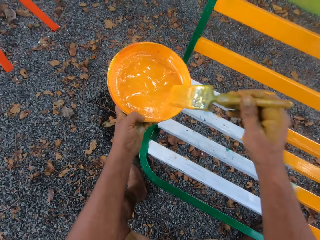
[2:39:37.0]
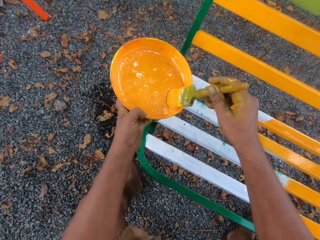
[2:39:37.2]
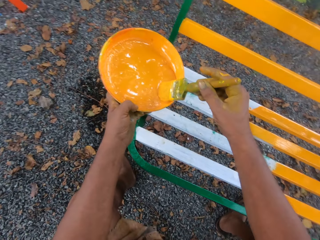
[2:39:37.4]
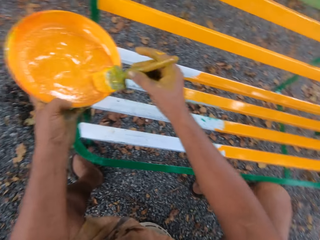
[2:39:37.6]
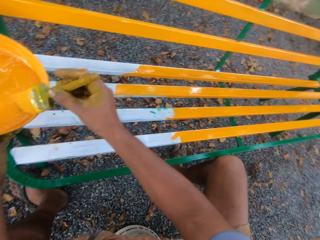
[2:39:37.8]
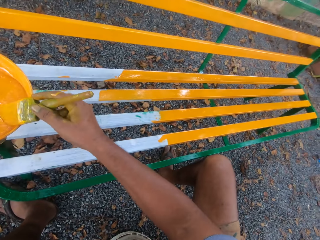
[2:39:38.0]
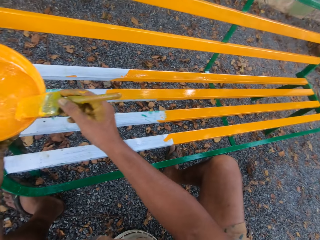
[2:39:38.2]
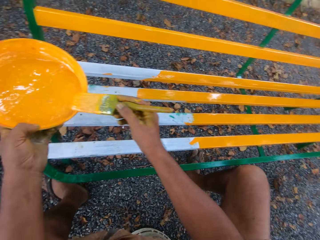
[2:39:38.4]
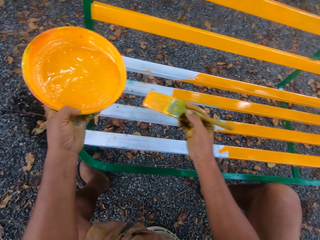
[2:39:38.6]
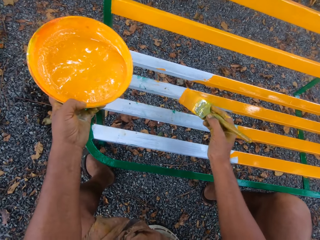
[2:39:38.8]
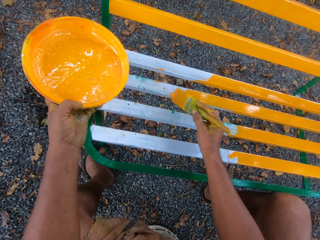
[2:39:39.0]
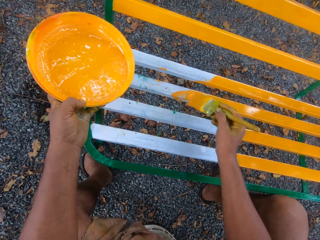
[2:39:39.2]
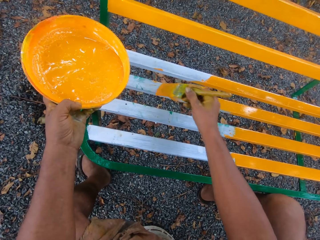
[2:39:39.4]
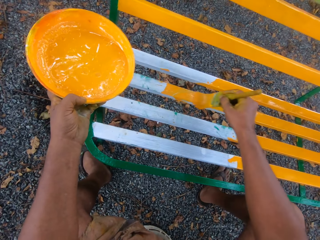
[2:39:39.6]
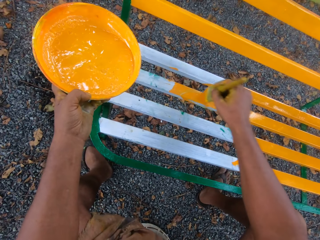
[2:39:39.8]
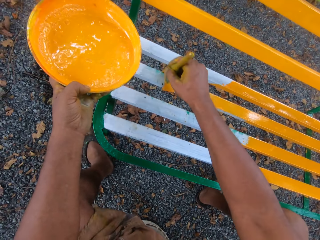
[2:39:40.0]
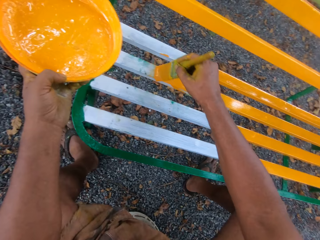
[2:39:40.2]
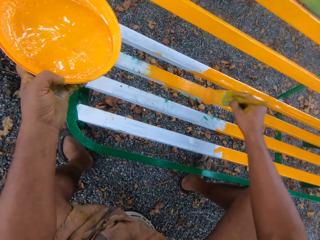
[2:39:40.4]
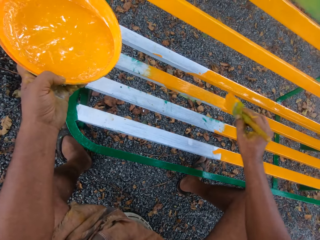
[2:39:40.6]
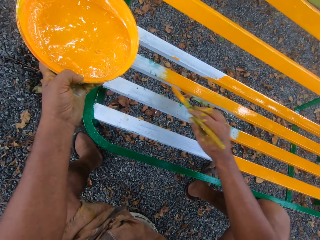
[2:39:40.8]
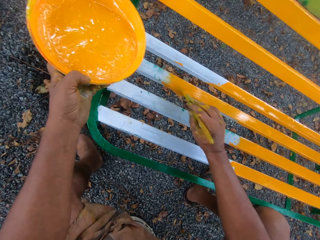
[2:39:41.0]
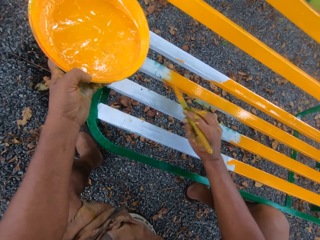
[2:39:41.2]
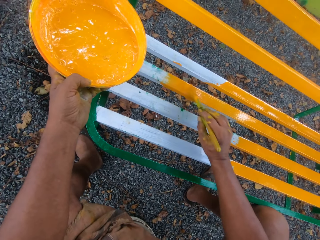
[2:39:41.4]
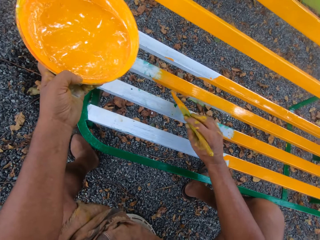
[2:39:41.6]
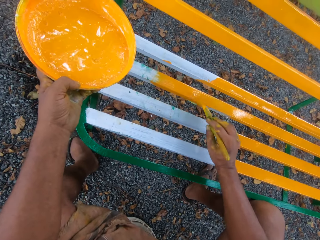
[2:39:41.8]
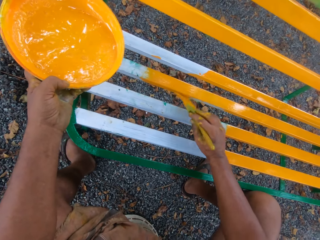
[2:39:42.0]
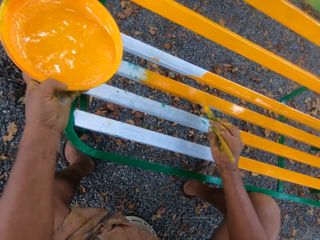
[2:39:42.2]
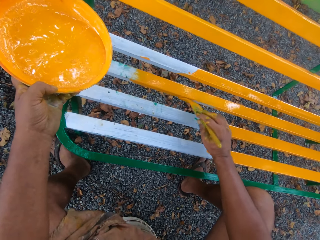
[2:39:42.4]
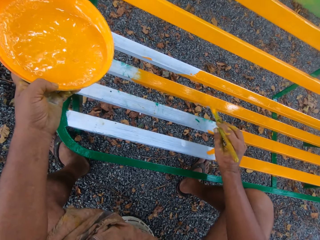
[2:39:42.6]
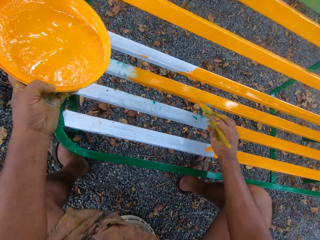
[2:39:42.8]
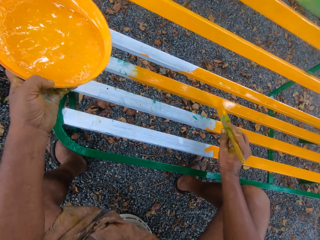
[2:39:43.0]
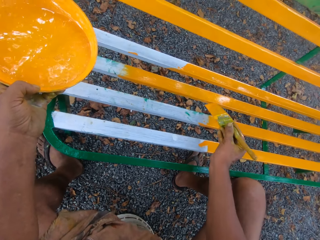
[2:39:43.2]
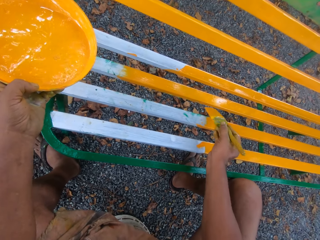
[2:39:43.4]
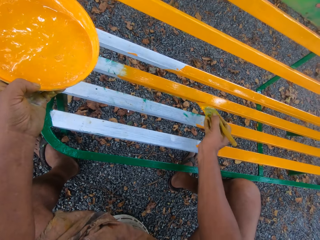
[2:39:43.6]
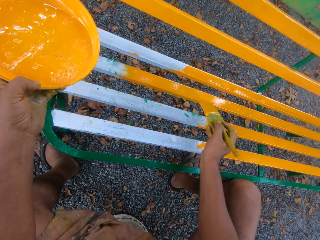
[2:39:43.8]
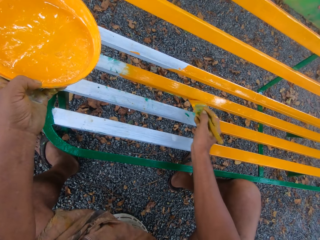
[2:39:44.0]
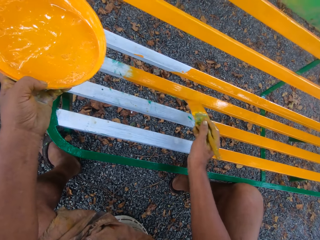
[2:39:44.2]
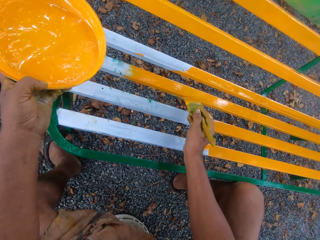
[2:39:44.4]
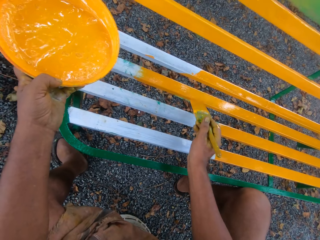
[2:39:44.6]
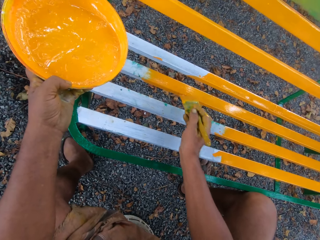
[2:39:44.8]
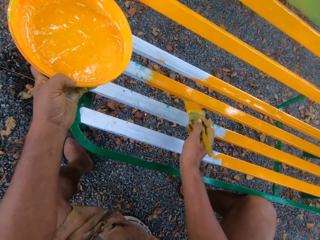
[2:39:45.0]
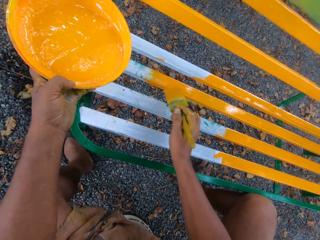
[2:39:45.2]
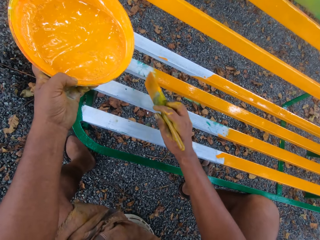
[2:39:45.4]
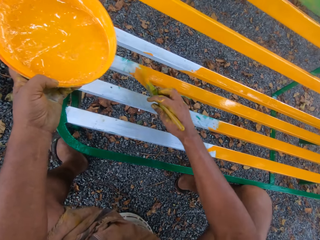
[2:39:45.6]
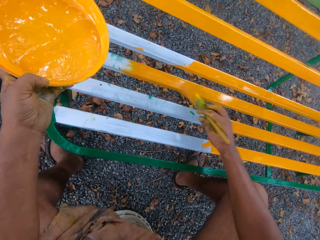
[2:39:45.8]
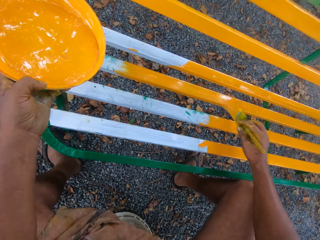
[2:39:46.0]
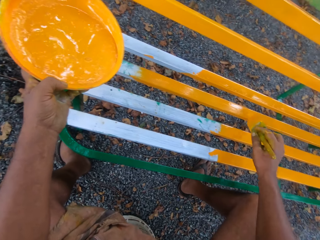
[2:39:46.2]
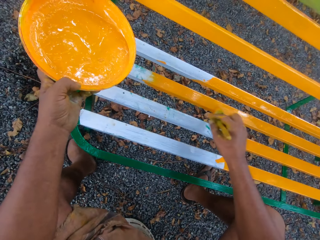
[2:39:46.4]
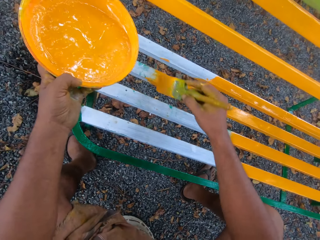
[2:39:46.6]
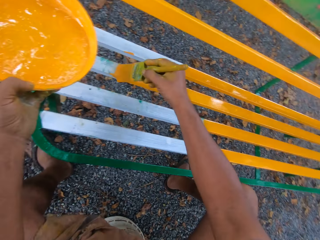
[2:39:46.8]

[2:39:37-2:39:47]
The camera wearer dips the brush into the paint container. They paint the bench with the brush.

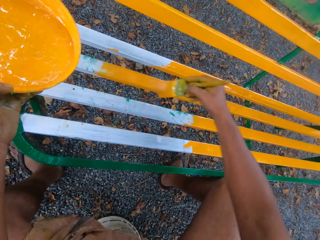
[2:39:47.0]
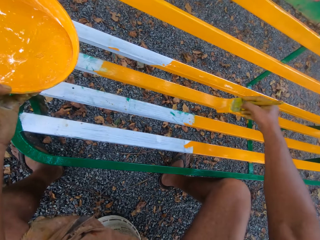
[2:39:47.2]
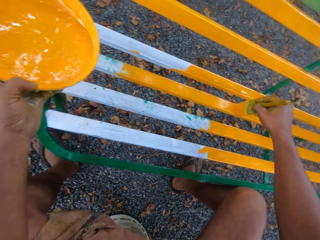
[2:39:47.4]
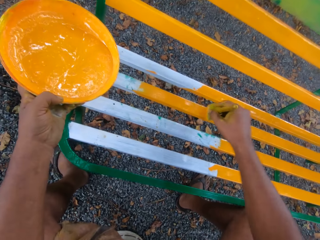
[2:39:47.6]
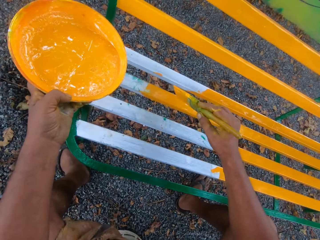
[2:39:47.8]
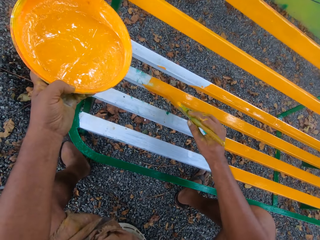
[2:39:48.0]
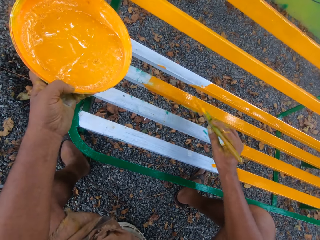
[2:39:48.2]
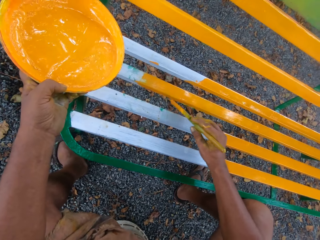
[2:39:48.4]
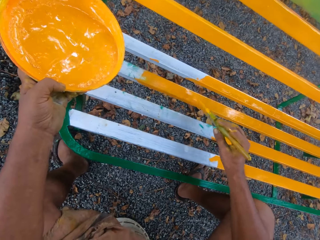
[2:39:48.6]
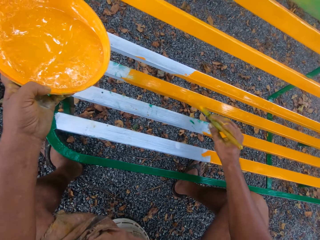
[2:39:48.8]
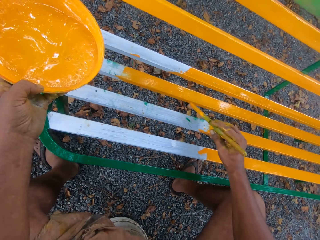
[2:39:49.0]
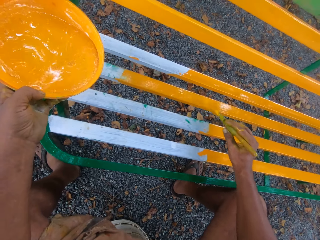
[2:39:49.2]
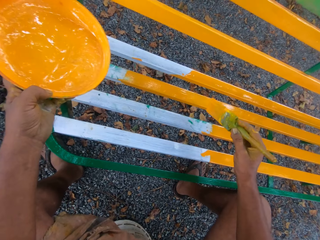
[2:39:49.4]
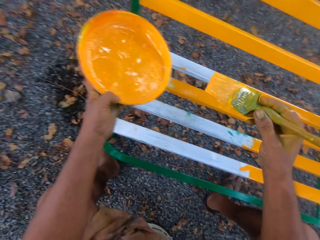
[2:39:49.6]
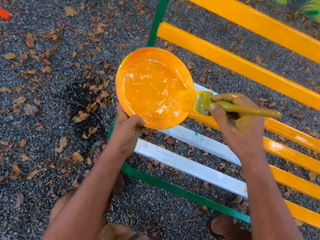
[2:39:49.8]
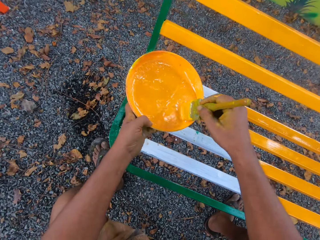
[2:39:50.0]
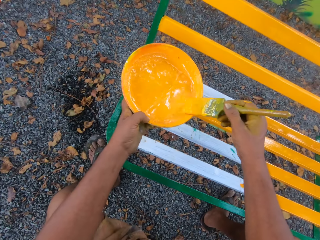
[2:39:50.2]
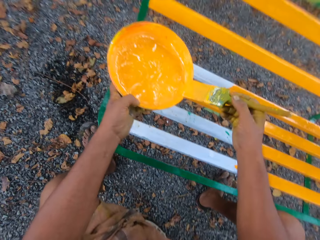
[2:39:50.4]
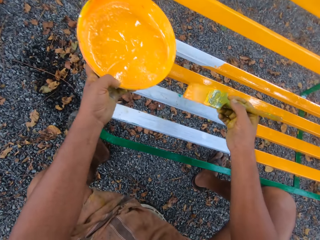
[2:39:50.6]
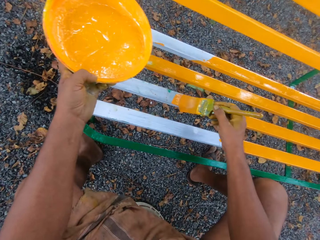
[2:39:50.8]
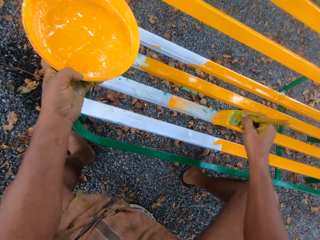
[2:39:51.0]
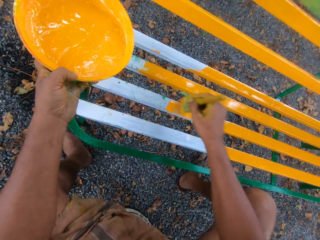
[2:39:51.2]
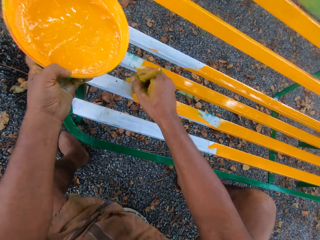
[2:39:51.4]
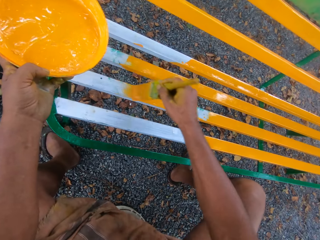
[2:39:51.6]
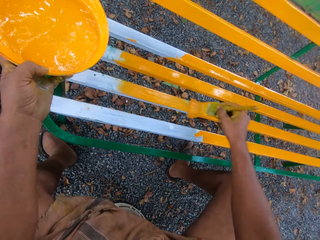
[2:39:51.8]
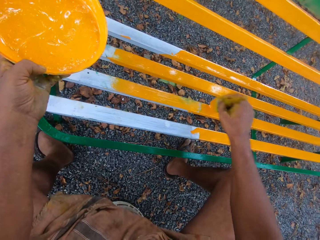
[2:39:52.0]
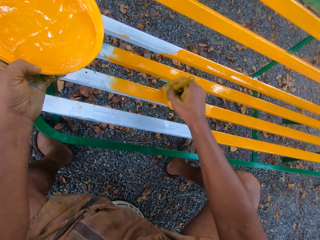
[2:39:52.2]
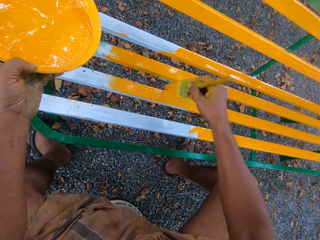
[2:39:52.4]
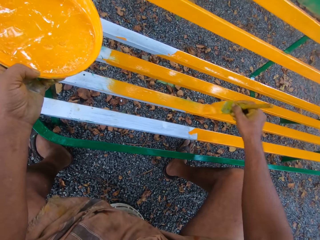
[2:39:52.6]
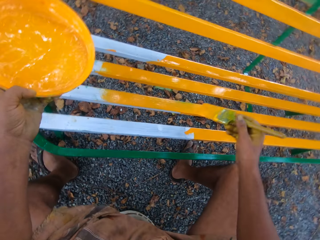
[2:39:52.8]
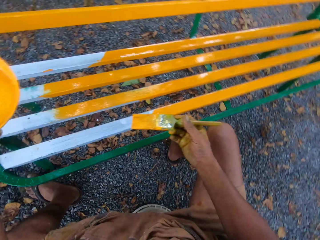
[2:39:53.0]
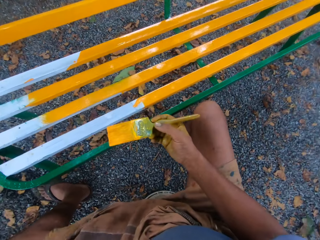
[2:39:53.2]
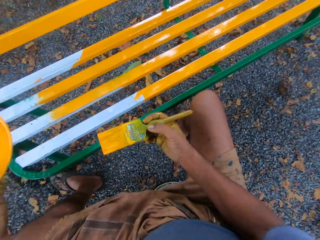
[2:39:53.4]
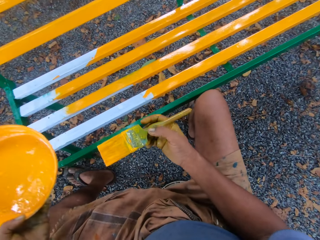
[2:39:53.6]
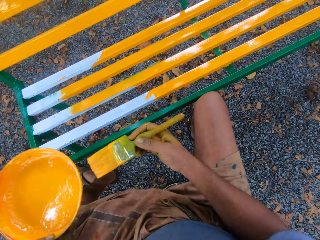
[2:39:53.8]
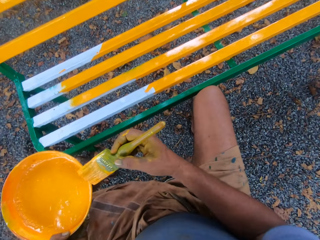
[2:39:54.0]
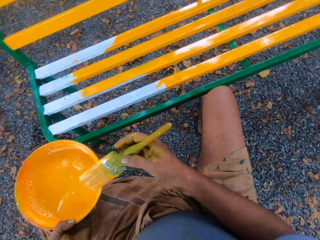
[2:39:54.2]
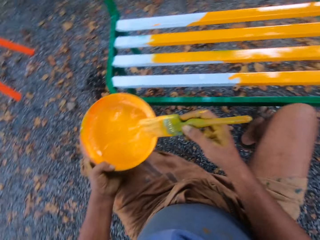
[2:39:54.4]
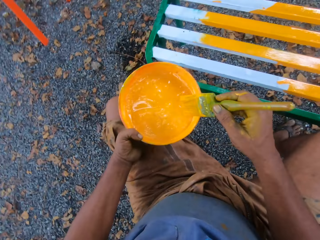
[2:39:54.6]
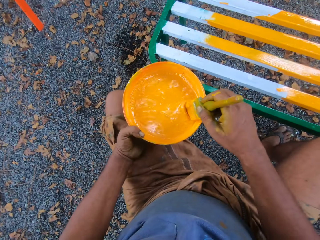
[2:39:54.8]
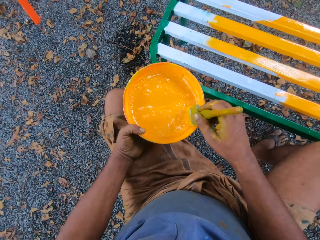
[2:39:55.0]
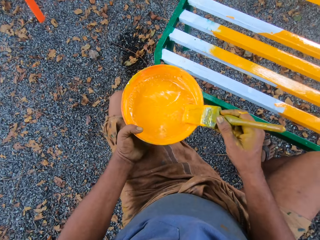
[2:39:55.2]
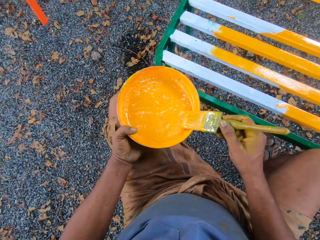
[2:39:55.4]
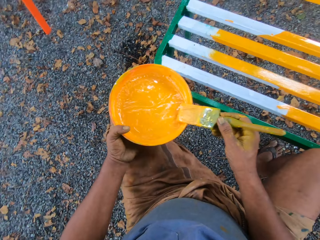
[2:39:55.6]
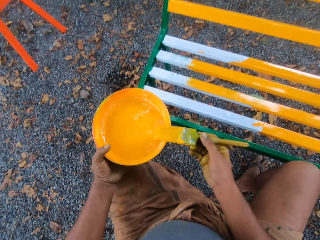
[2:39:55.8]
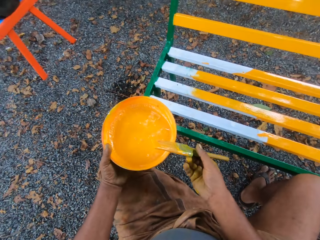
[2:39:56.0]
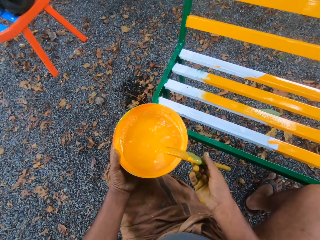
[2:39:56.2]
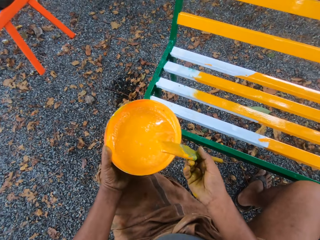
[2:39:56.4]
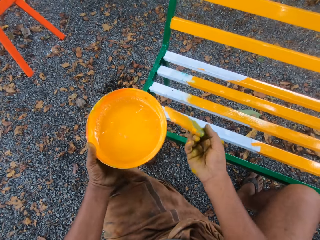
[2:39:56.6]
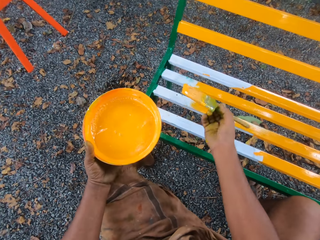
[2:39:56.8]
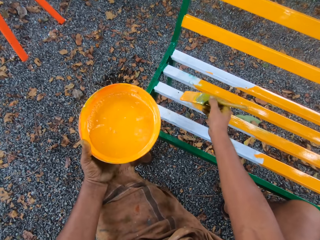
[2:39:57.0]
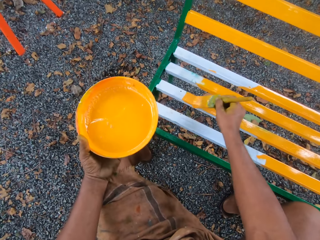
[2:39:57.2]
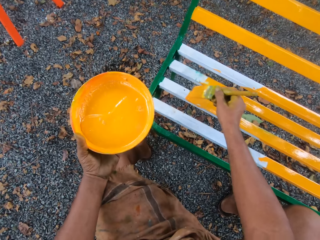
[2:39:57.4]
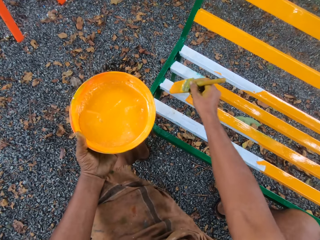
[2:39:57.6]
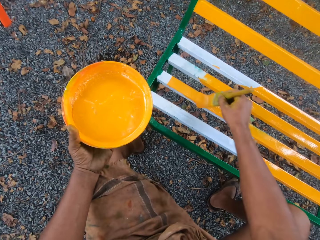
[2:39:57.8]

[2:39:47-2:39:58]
The camera wearer dips the brush into the paint container. They paint the bench with the brush. They dip the brush into the paint container. They paint the bench with the brush.
